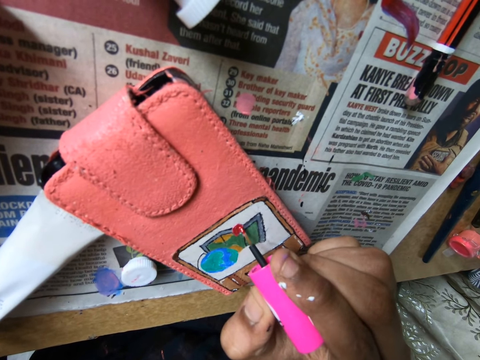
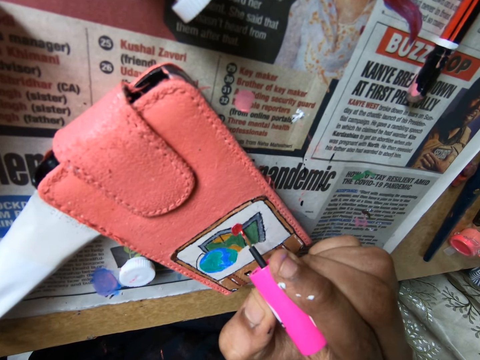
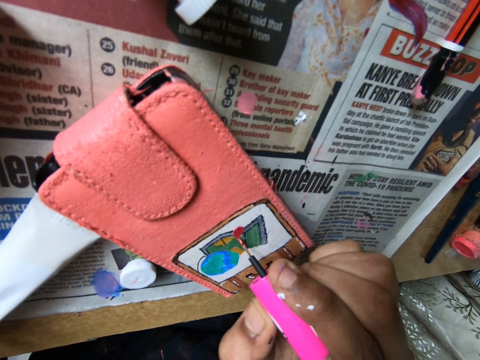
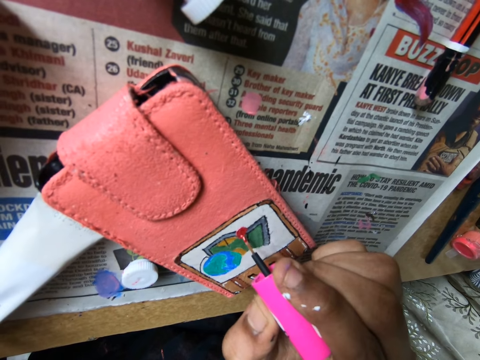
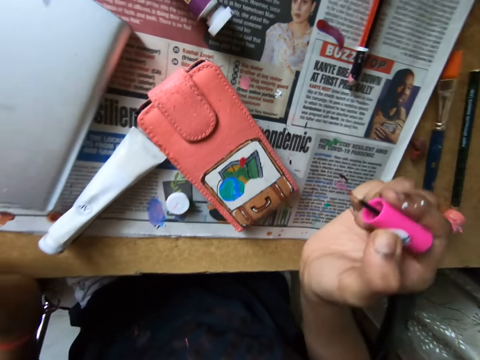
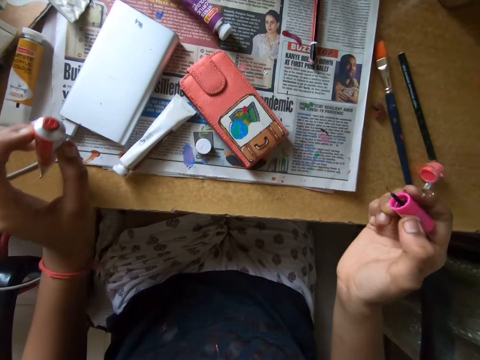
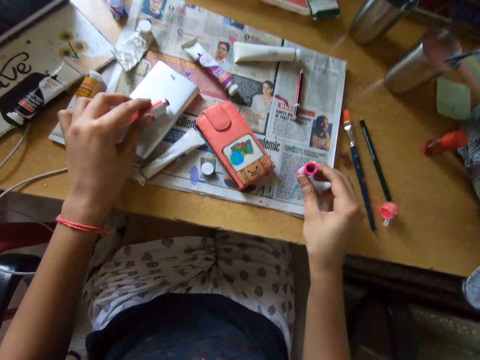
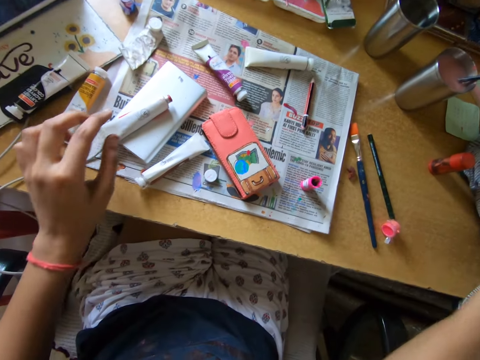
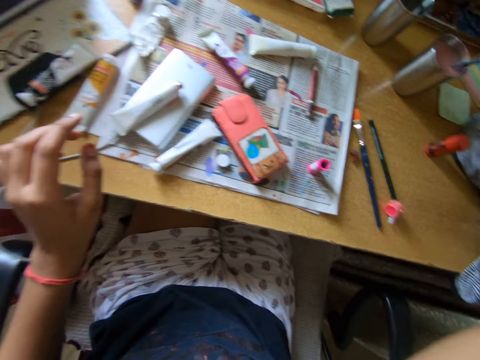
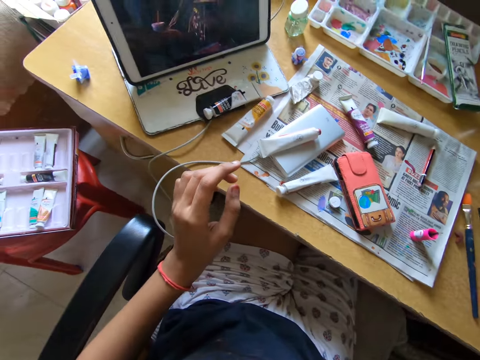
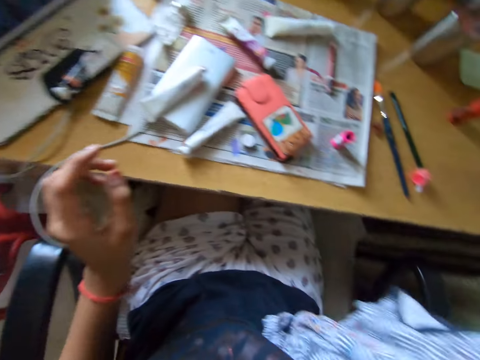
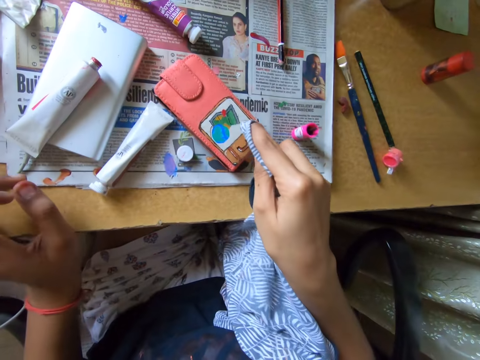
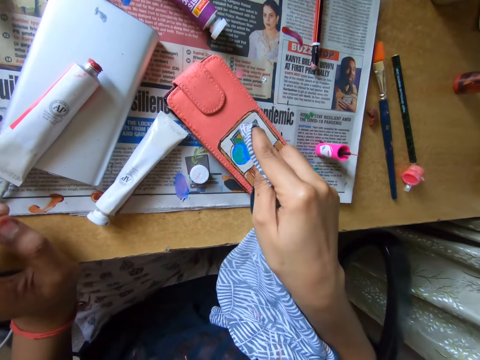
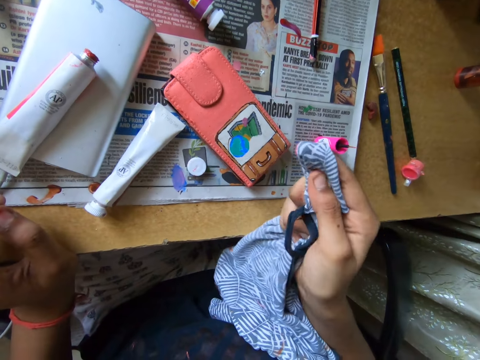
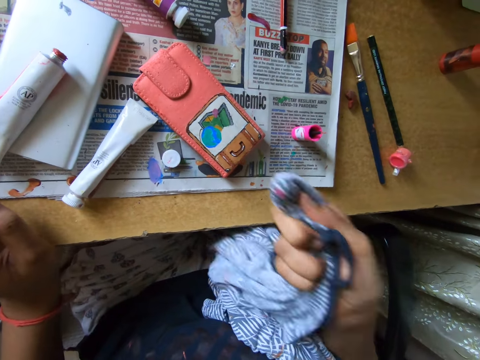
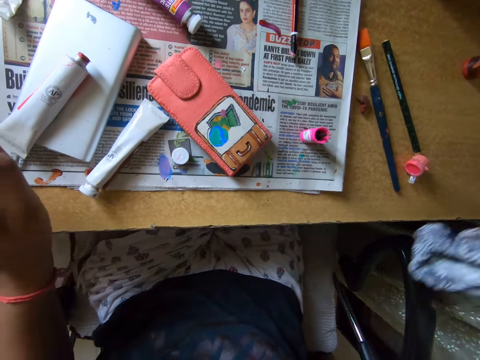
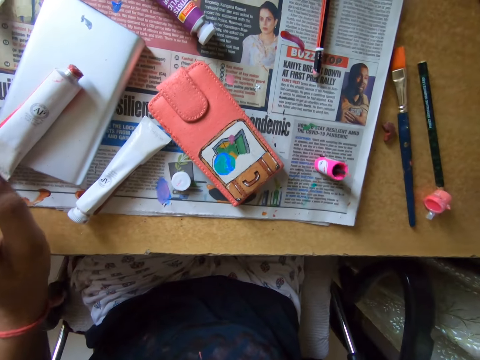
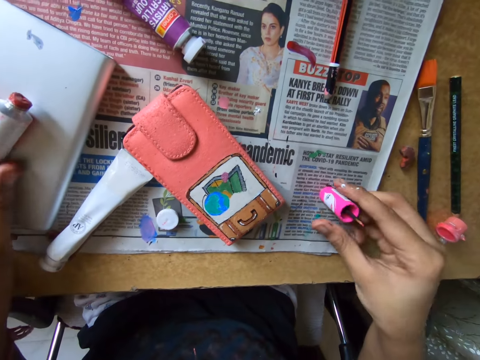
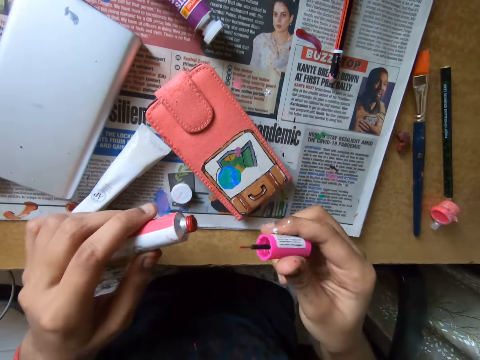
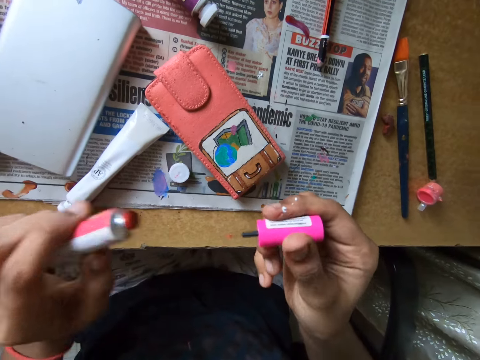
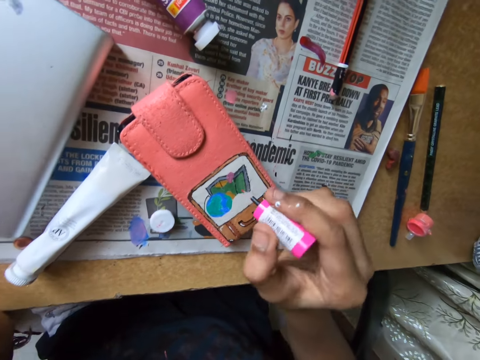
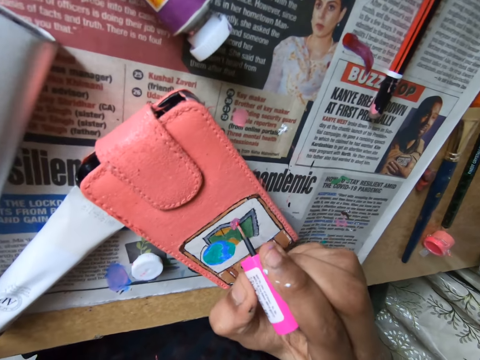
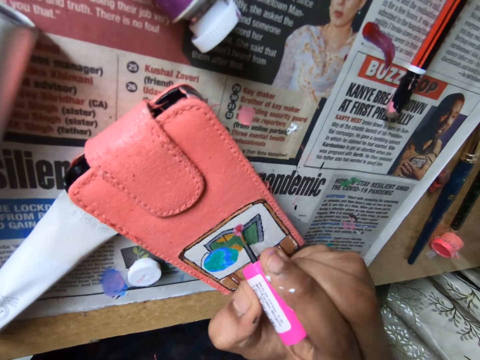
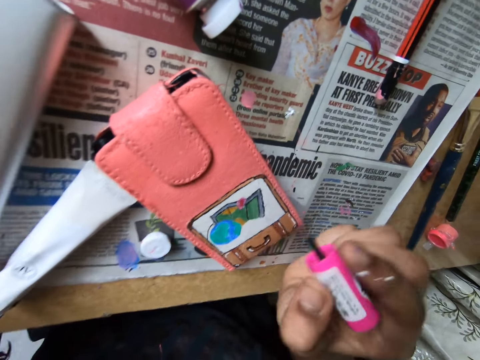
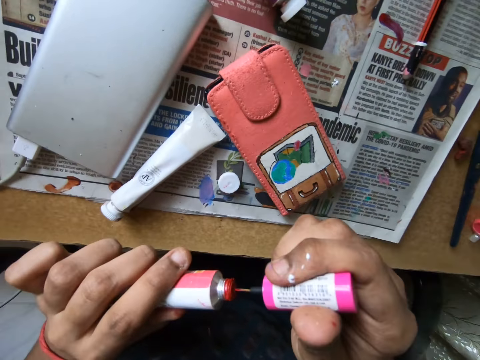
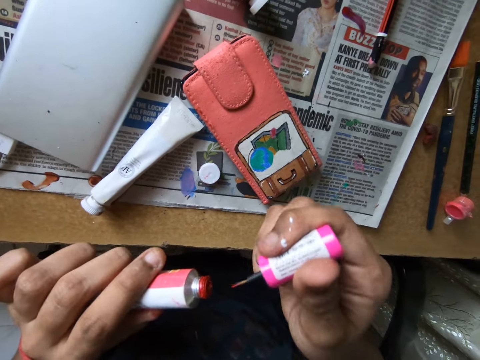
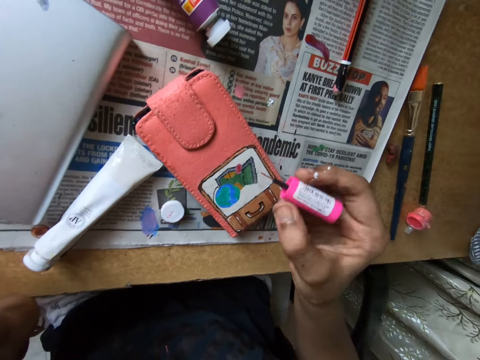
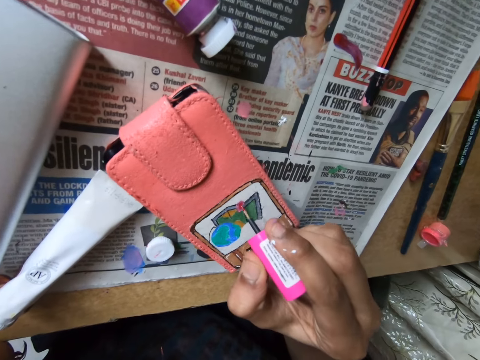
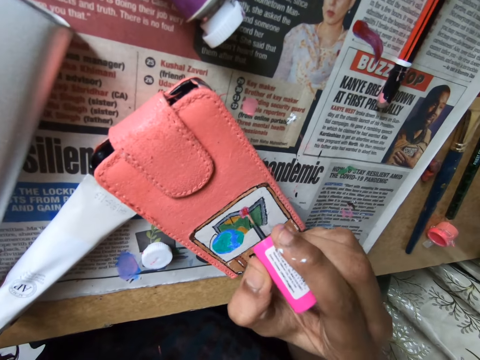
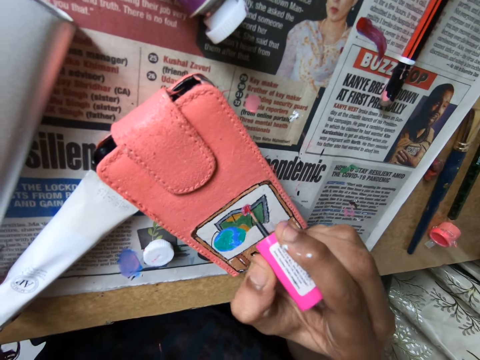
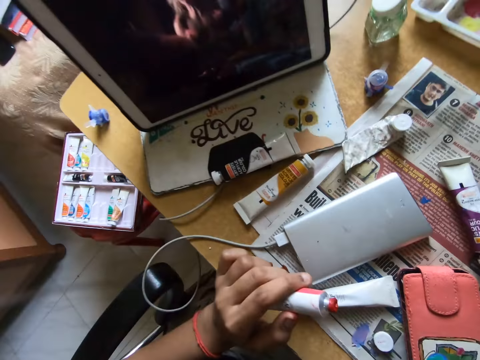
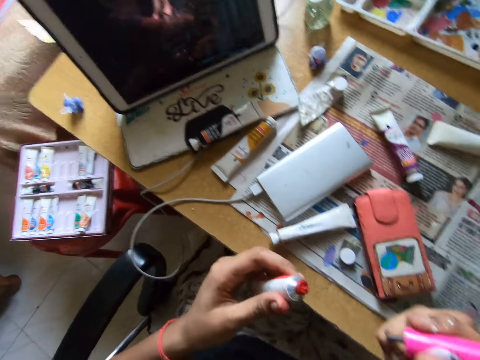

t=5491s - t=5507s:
The camera wearer drops the paint tube on a power bank on the table with her left hand. She drops the paint brush on the table with her right hand. She picks up a cloth on the table with her right hand. She wipes the paint off the phone case with the cloth in her right hand. She puts the cloth aside. She picks up the paint brush on the table with her right hand. She picks up the paint tube on the power bank on the table with her left hand. She paints on the phone case on the table with the paint brush in her right hand. She dabs the paint brush on a paint set on the table with her right hand. She dips the polish brush in the finger slab ink. She paints on the phone case on the table with the paint brush in her right hand.

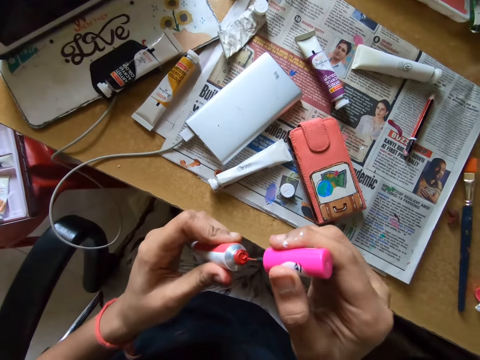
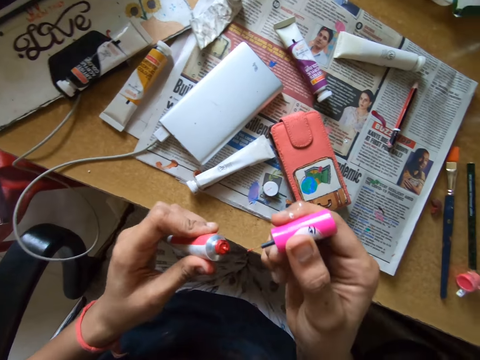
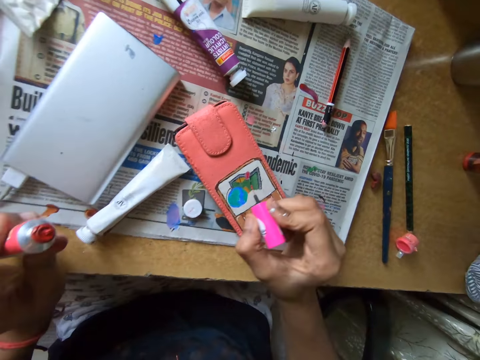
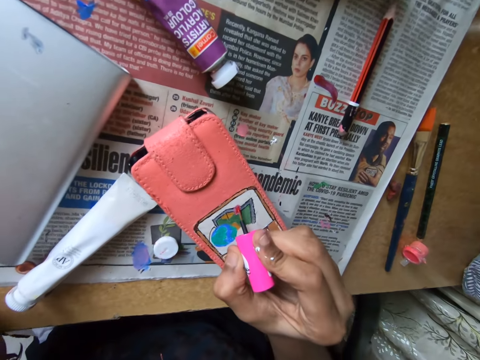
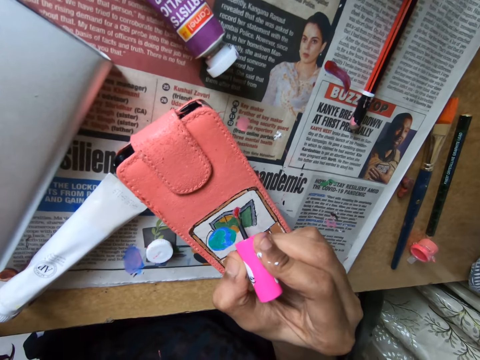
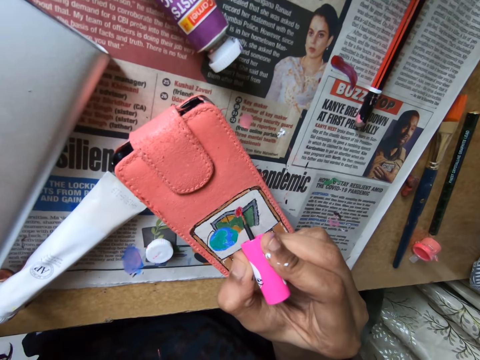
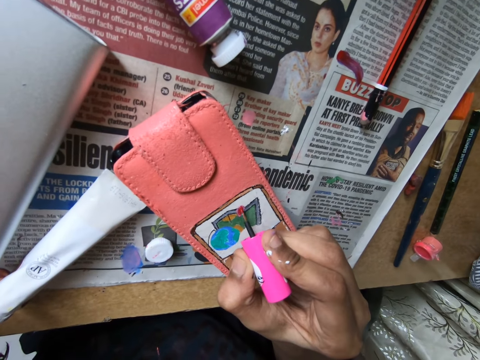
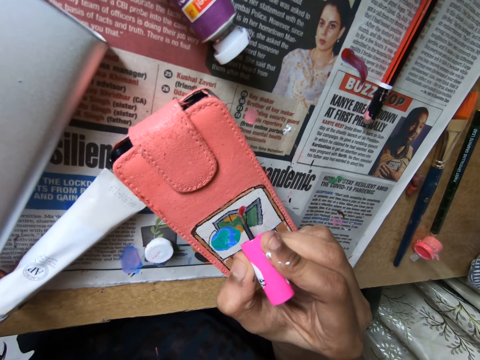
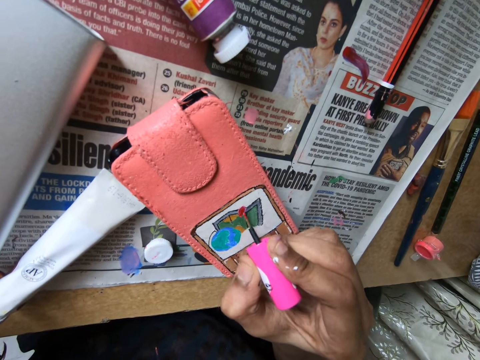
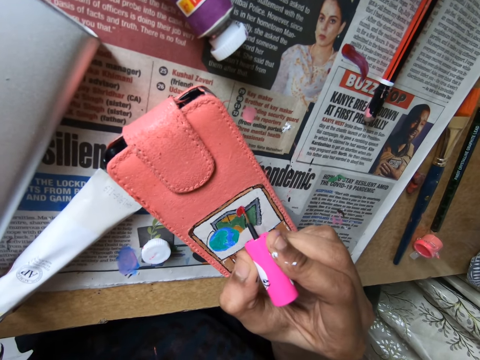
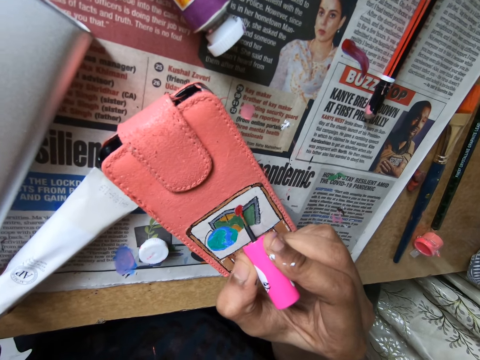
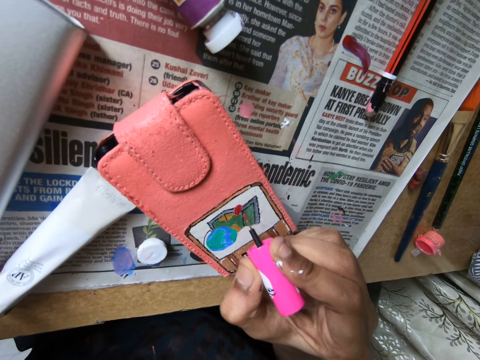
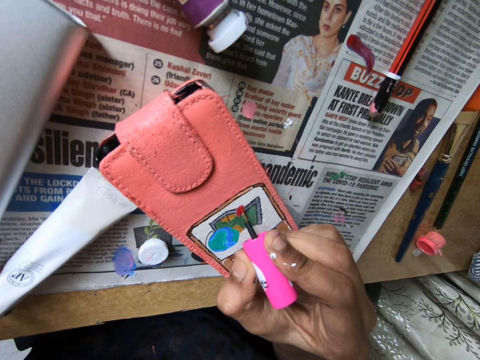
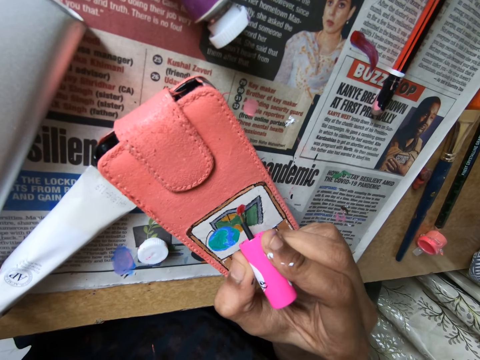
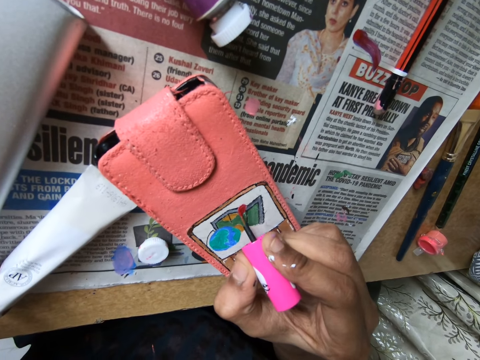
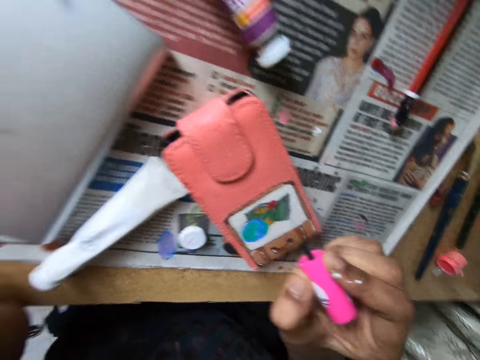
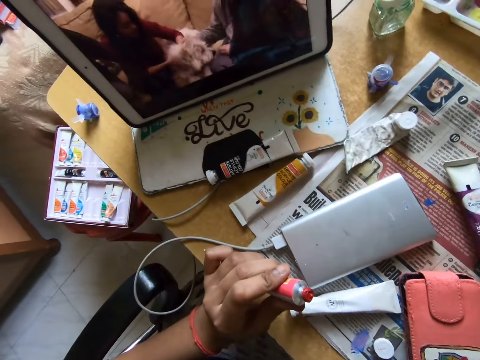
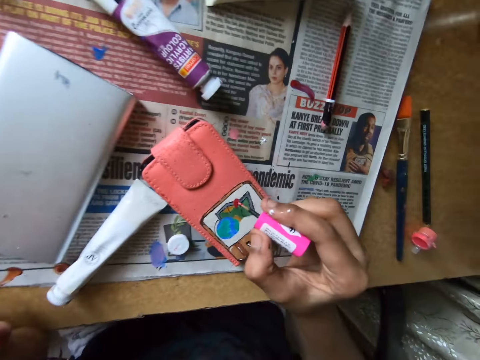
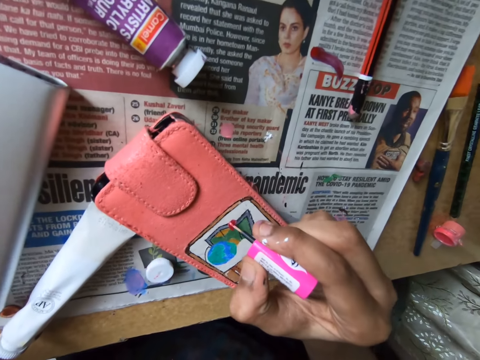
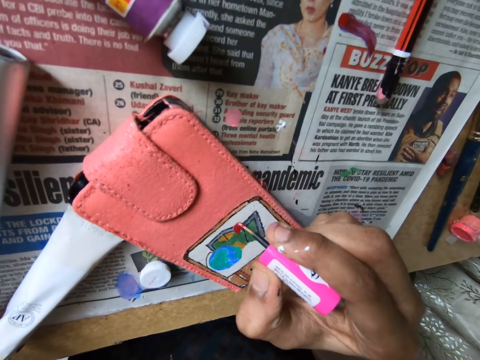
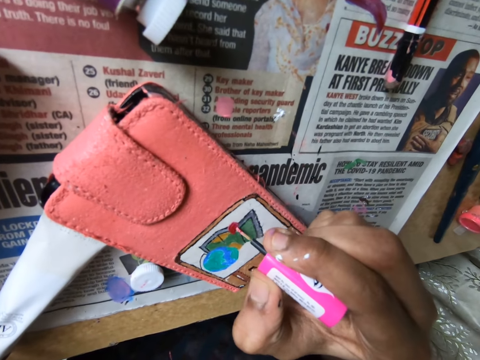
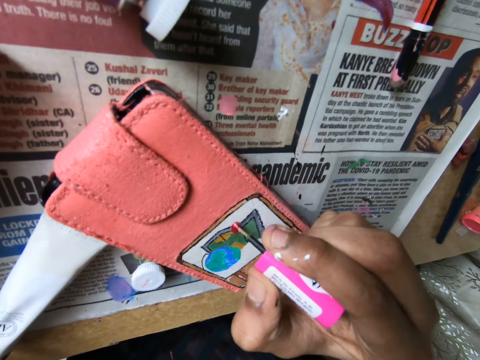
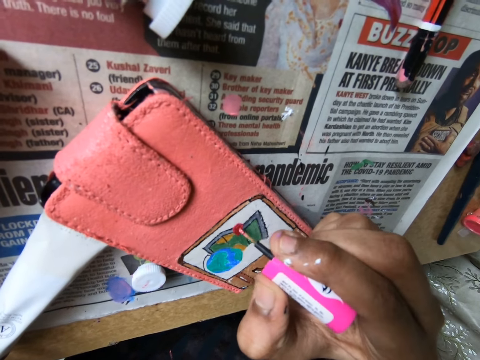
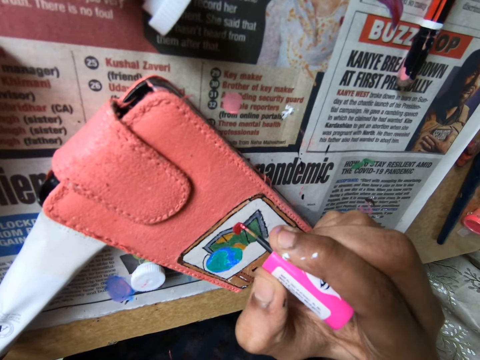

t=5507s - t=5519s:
The camera wearer dabs the paint brush on a paint set on the table with her right hand. She paints a picture with the polish brush. She paints on the phone case on the table with the paint brush in her right hand. She dips the polish brush in the finger slab ink.
